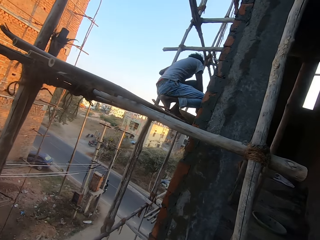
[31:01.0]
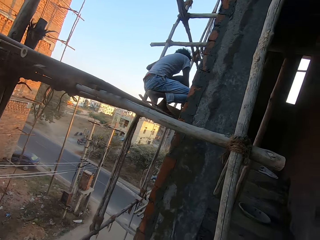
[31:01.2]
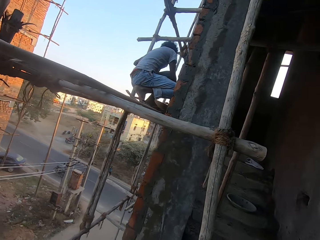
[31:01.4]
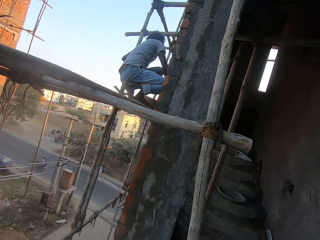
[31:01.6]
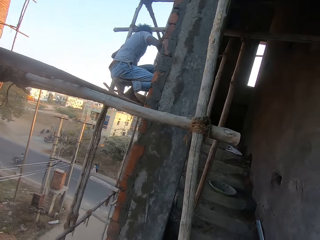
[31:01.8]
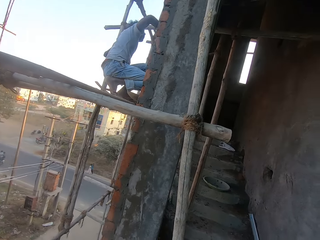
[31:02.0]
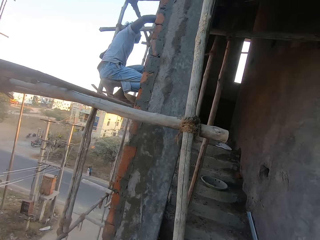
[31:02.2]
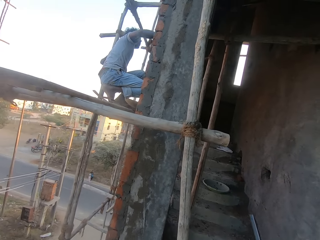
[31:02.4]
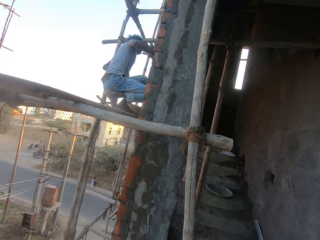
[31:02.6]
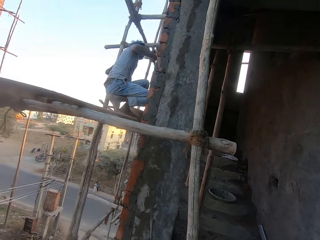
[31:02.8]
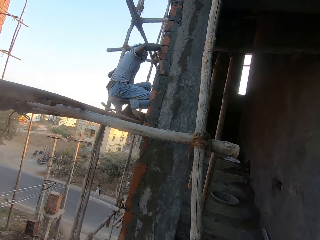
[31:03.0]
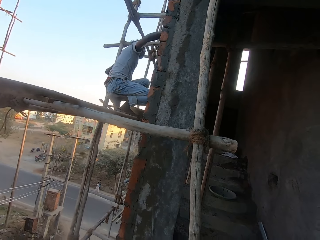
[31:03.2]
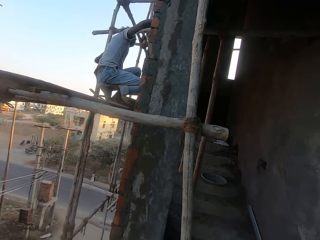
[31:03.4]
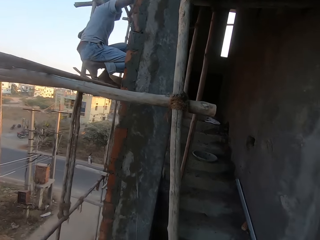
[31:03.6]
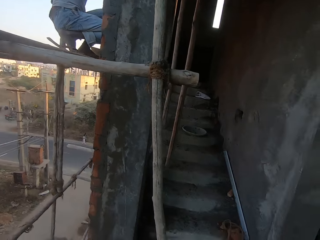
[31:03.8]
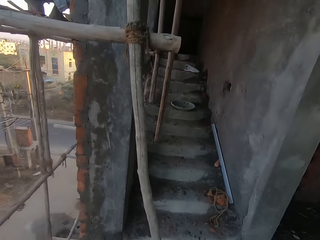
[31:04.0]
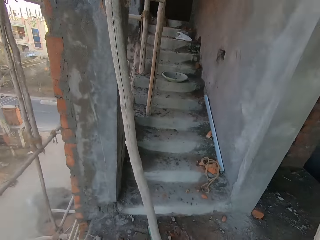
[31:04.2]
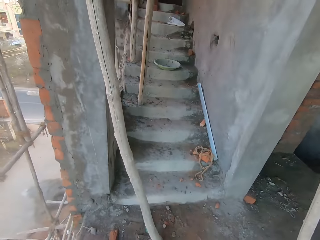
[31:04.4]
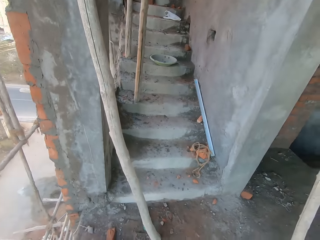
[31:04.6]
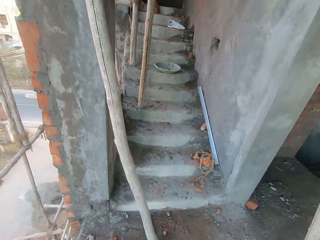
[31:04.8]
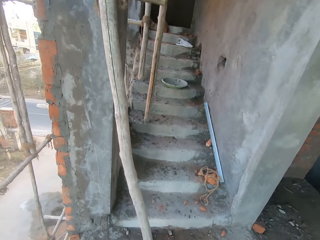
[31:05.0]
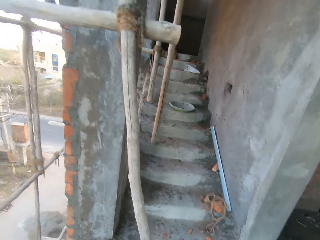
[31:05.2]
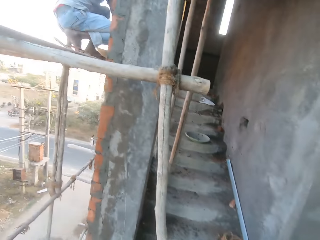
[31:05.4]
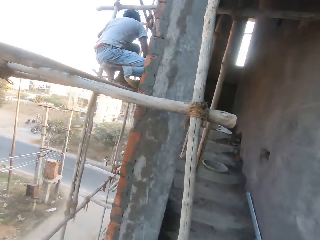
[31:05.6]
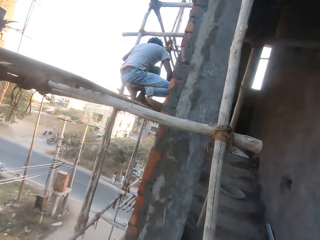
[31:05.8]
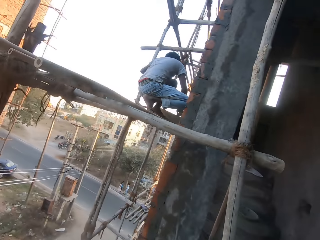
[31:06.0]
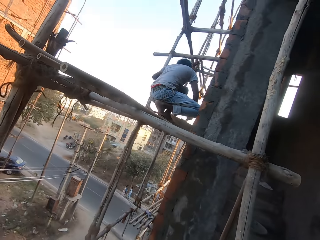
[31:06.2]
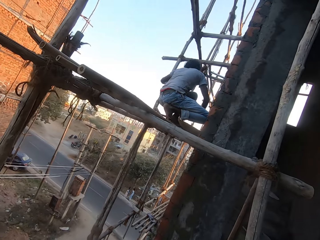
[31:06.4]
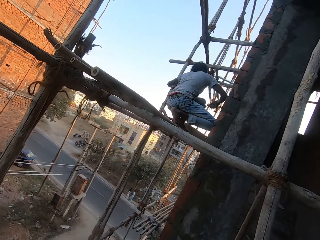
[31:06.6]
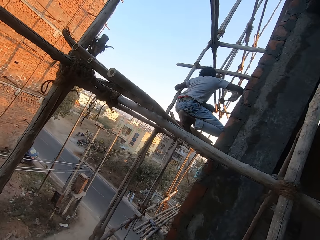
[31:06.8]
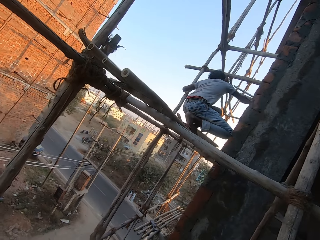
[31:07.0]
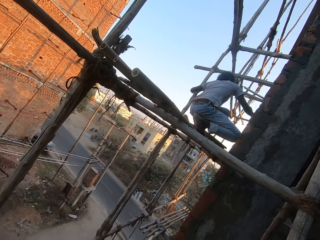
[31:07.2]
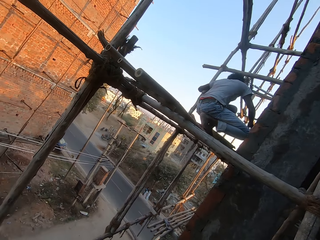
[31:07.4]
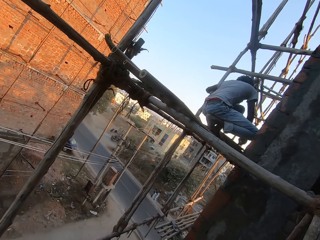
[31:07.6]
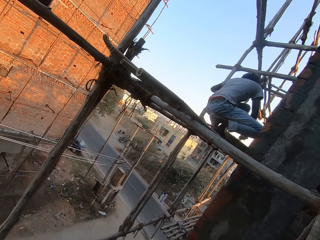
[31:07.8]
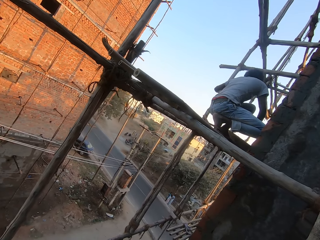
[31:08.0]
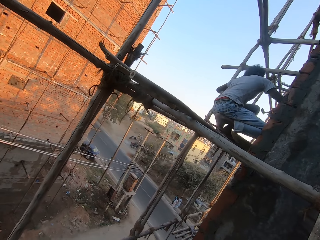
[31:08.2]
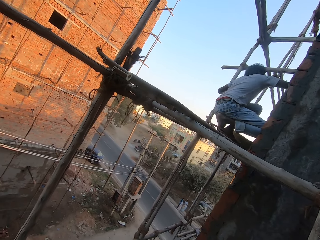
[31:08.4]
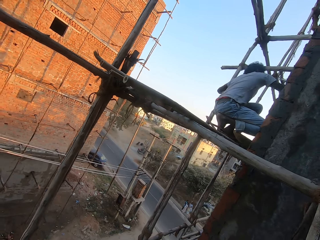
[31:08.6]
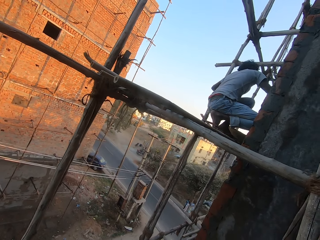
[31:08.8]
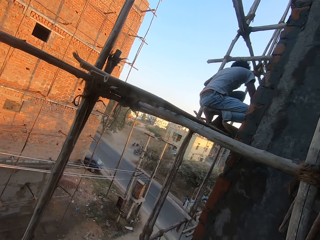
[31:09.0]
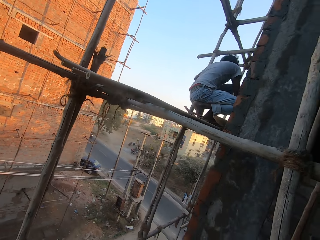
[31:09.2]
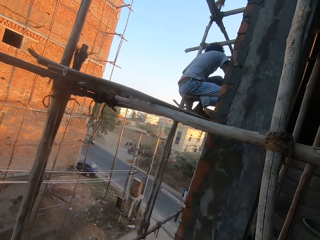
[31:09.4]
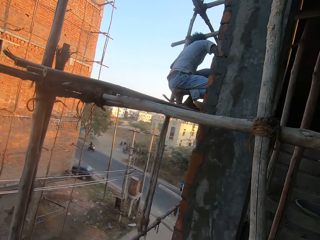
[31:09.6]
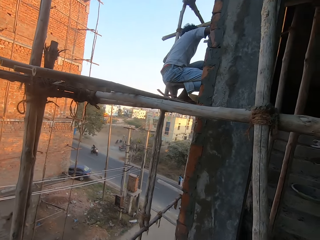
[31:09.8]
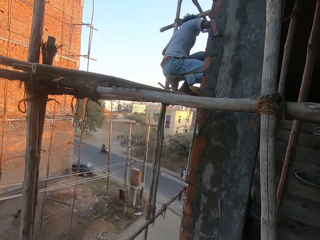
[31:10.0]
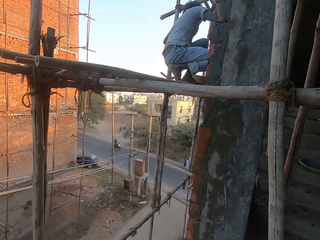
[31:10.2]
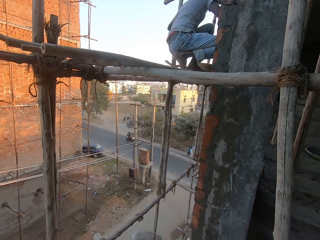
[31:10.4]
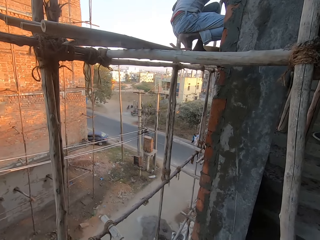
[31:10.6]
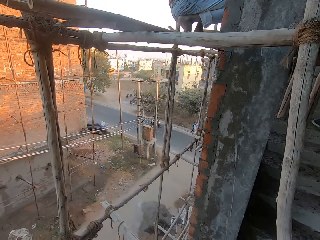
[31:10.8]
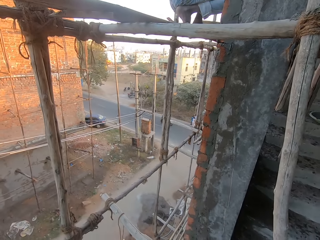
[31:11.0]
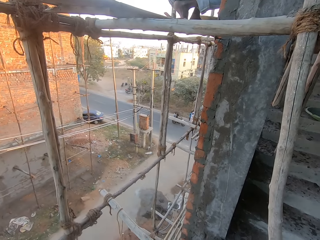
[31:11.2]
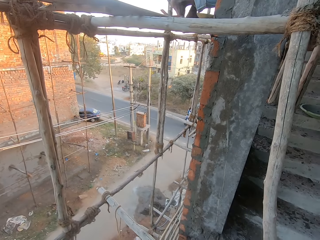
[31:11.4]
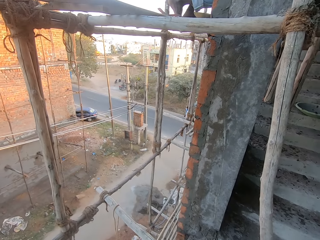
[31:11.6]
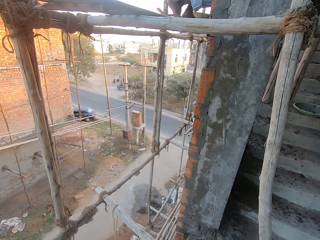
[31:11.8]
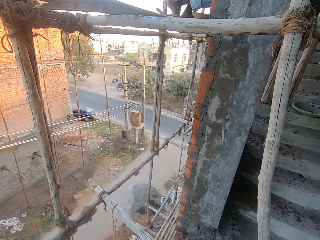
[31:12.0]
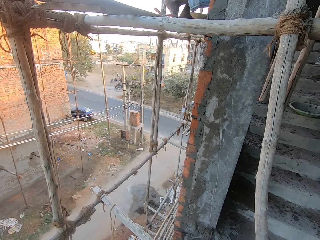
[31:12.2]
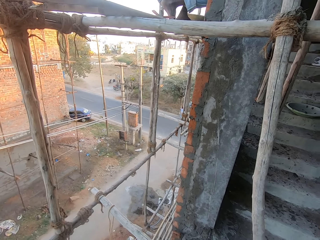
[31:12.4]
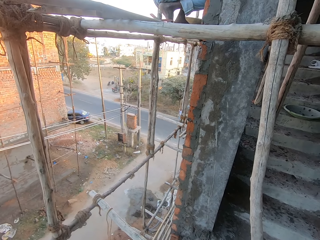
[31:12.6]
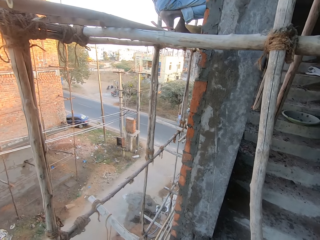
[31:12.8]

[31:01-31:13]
A man takes mortar from the mortar pan on the scaffold of the building with the trowel in his right hand. The man throws the mortar on the trowel in his right hand on the wall of the building. The man smoothens the mortar on the wall of the building with the trowel in his right hand. The man scrapes mortar in the mortar pan on the scaffold of the building with the trowel in his right hand. The camera wearer interacts with the man. The man takes mortar from the mortar pan on the scaffold of the building with the trowel in his right hand. The man throws the mortar on the trowel in his right hand on the wall of the building. The man takes mortar from the mortar pan on the scaffold of the building with the trowel in his right hand. The man throws the mortar on the trowel in his right hand on the wall of the building. The man takes mortar from the mortar pan on the scaffold of the building with the trowel in his right hand. The man throws the mortar on the trowel in his right hand on the wall of the building. The camera wearer looks around.

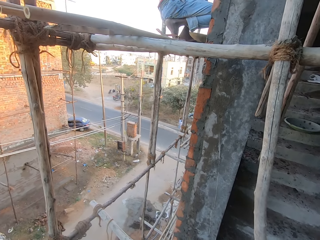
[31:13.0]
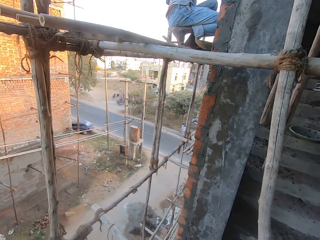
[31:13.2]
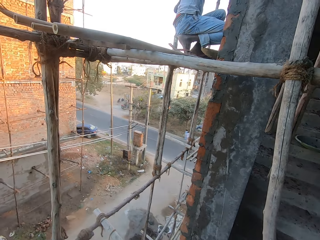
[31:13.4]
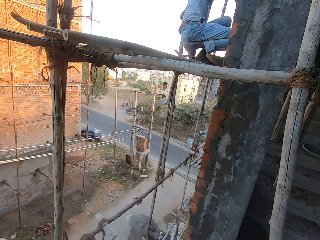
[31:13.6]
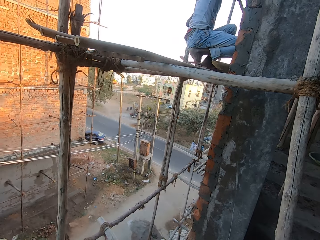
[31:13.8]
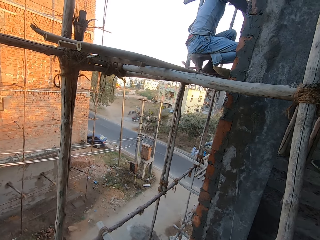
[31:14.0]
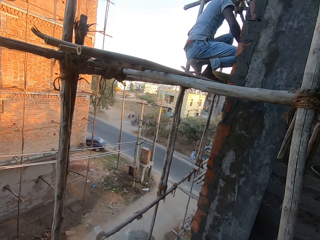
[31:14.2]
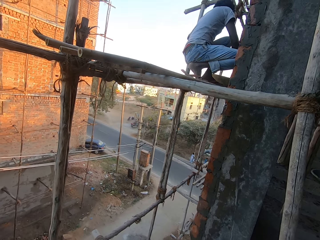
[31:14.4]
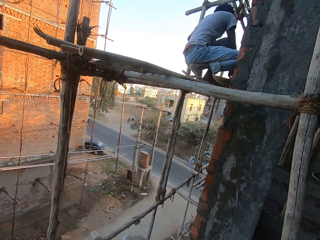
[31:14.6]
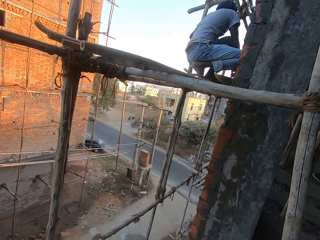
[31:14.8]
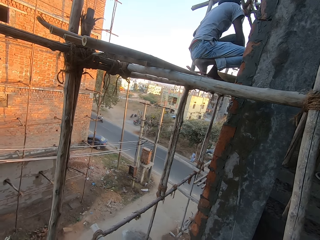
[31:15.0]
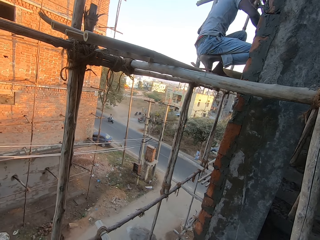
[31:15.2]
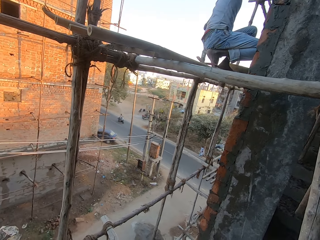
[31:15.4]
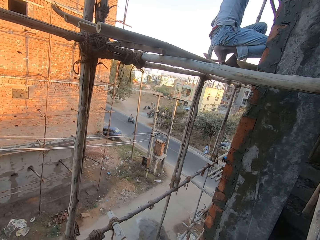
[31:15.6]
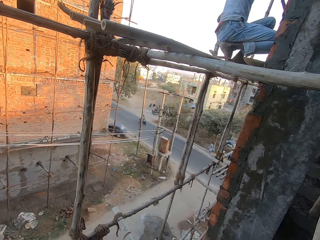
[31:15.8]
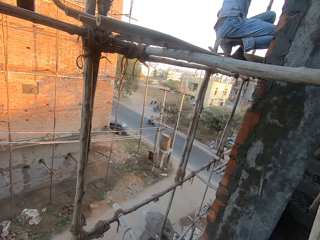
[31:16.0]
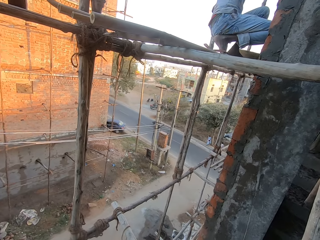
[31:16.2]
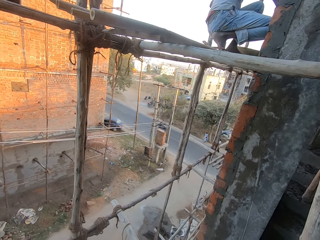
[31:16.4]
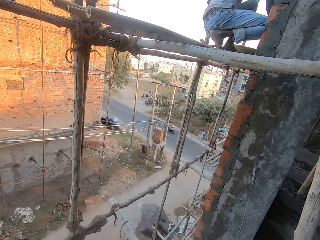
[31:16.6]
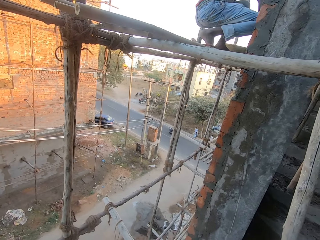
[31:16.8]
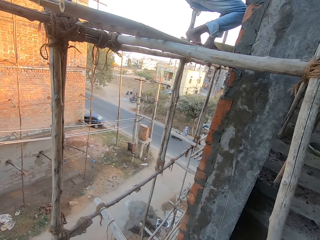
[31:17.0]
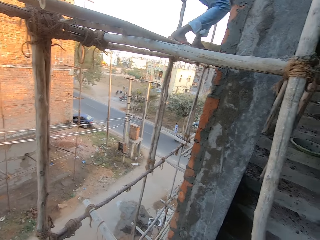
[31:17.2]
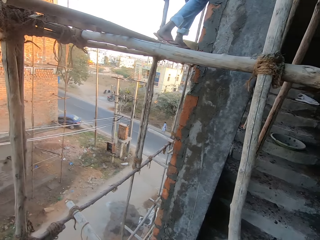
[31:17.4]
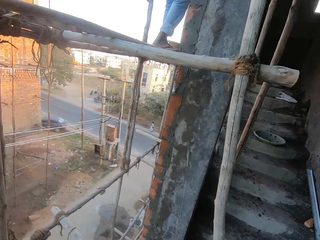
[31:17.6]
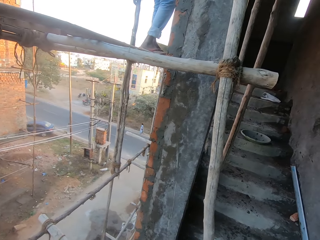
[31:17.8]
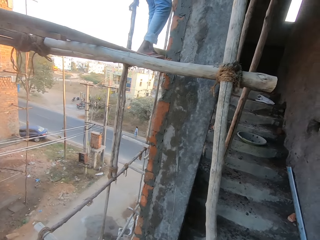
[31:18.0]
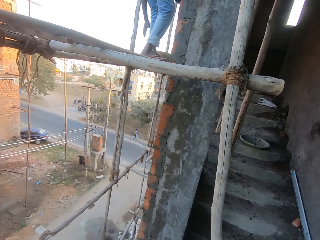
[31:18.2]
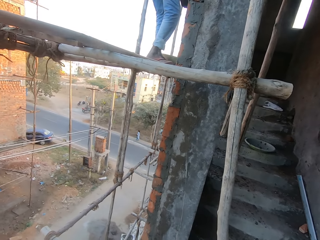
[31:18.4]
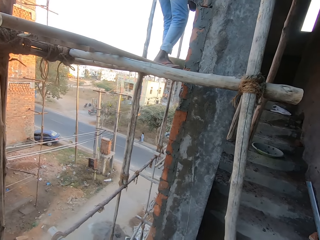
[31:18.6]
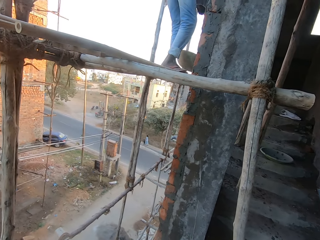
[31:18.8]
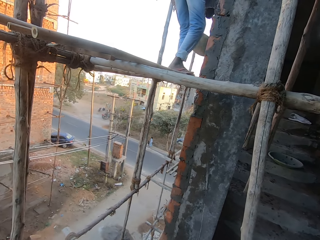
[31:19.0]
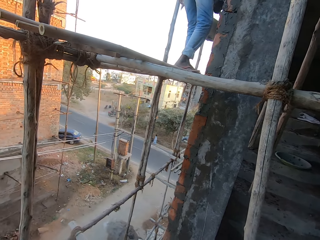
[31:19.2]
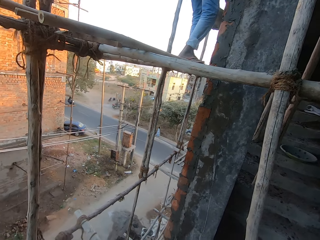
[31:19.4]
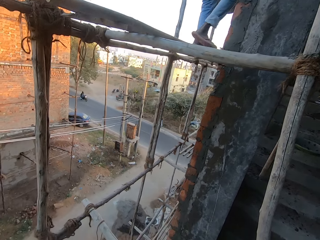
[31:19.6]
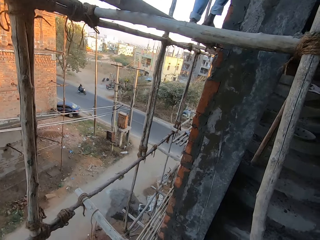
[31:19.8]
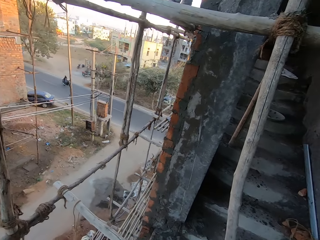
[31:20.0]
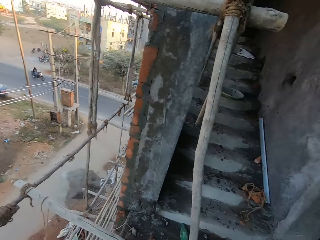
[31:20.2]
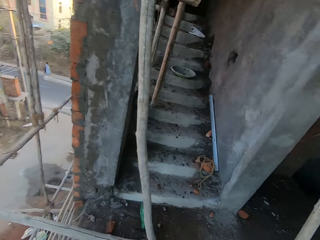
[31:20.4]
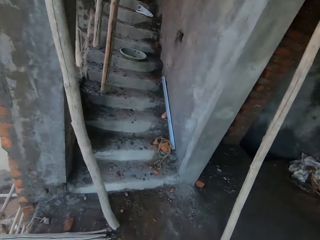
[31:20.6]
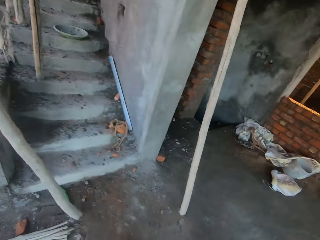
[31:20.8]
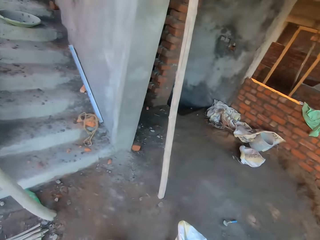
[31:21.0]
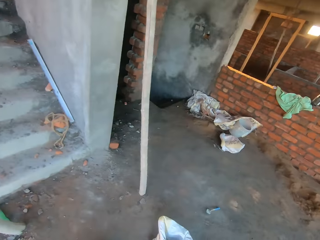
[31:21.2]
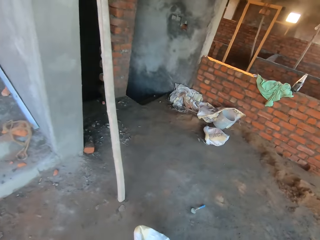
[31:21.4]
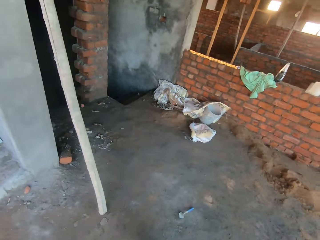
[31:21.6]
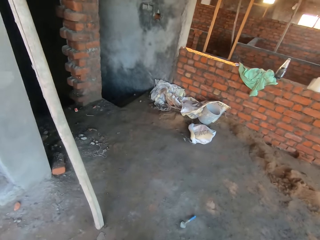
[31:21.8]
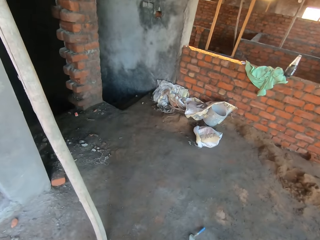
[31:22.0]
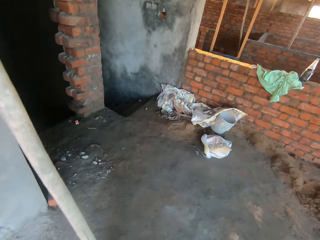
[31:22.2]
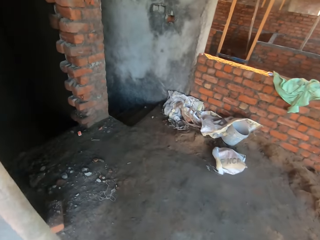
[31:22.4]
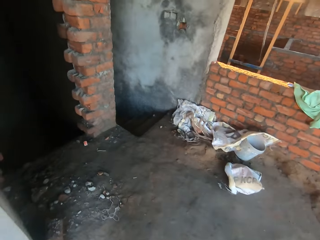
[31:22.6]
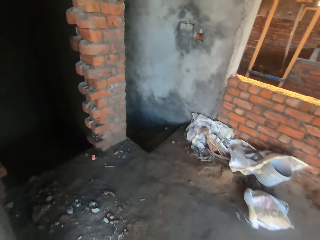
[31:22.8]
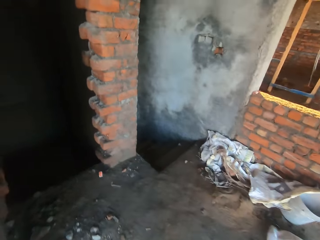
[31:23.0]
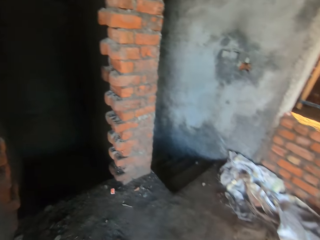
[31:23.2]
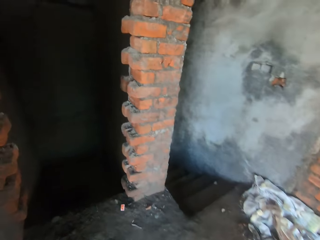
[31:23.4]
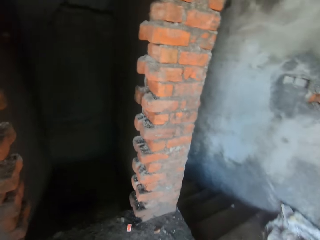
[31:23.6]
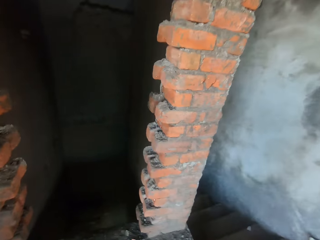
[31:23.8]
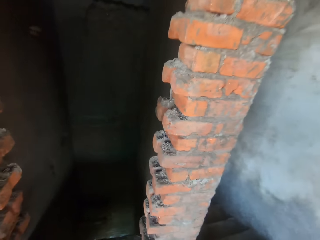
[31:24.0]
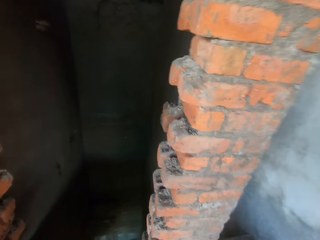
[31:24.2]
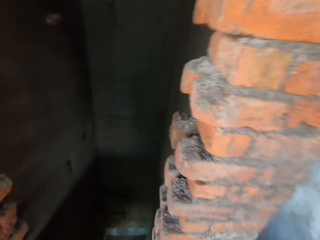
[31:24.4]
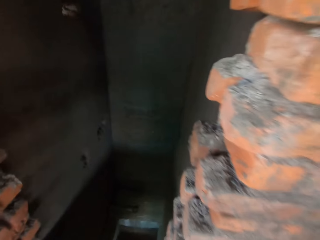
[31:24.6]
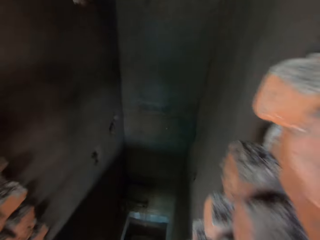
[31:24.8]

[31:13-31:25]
A man takes mortar from the mortar pan on the scaffold of the building with the trowel in his right hand. The man throws the mortar on the trowel in his right hand on the wall of the building. The man takes mortar from the mortar pan on the scaffold of the building with the trowel in his right hand. The man throws the mortar on the trowel in his right hand on the wall of the building. The man stands on his feet on the scaffold of the building. The man takes the mortar pan from the scaffold of the building with his left hand. The camera wearer walks towards a woman.
